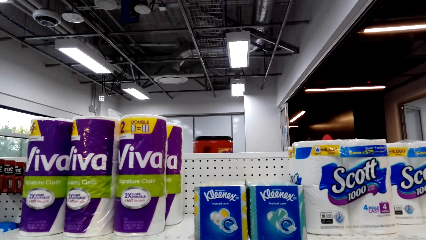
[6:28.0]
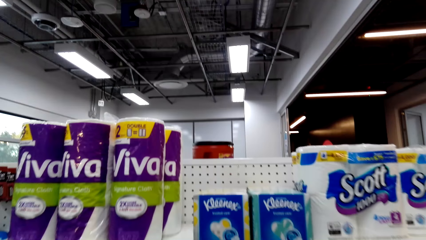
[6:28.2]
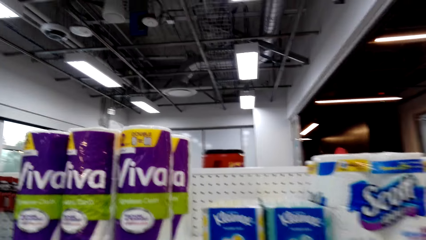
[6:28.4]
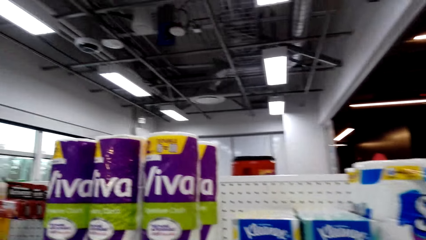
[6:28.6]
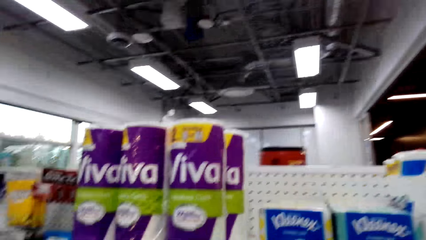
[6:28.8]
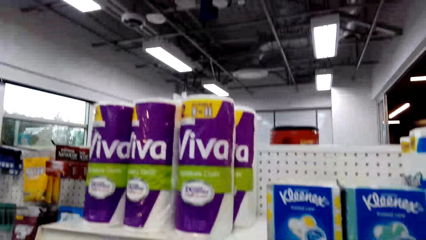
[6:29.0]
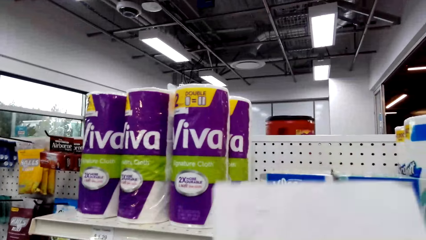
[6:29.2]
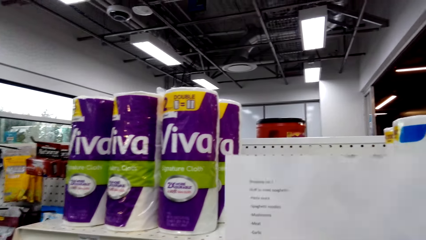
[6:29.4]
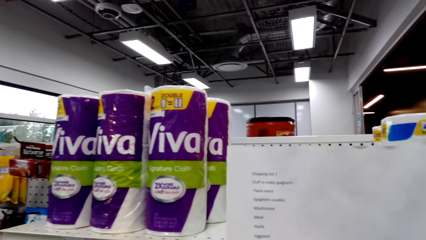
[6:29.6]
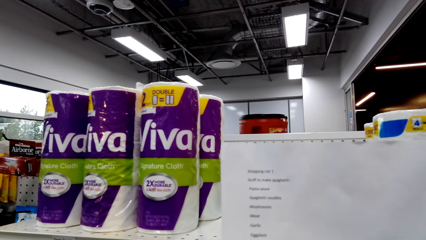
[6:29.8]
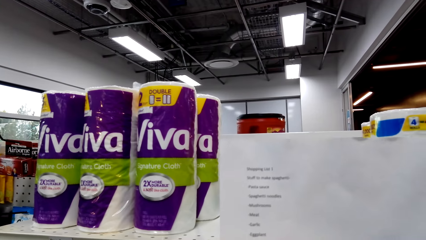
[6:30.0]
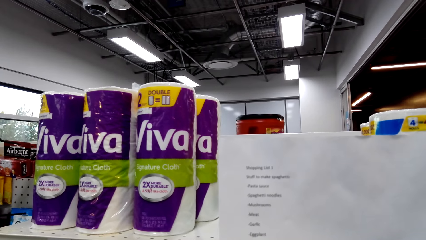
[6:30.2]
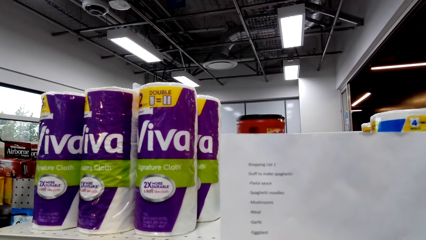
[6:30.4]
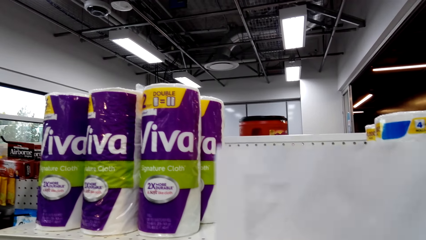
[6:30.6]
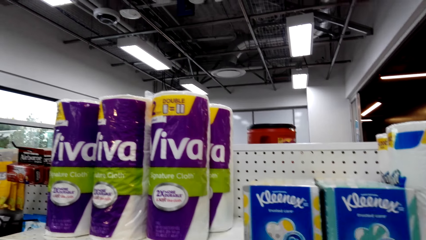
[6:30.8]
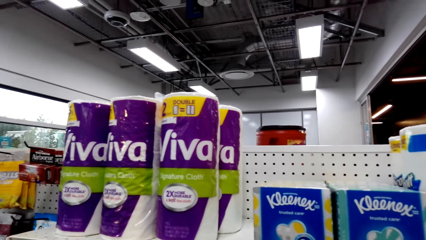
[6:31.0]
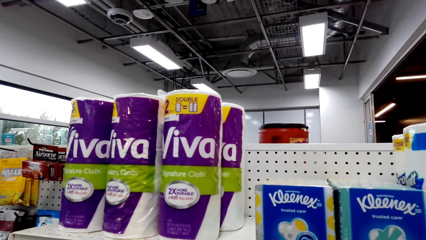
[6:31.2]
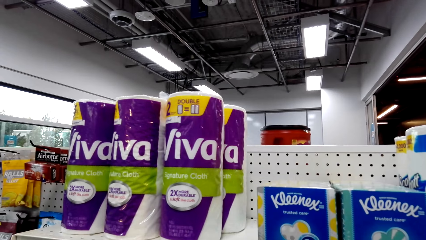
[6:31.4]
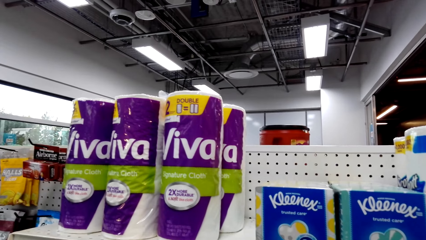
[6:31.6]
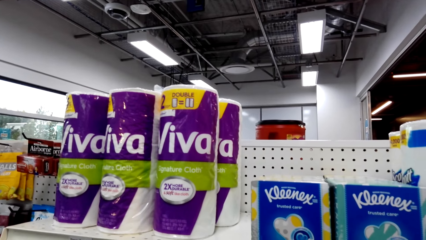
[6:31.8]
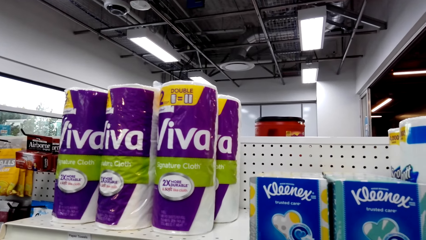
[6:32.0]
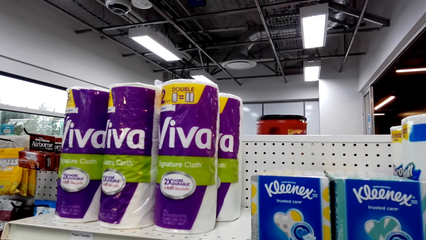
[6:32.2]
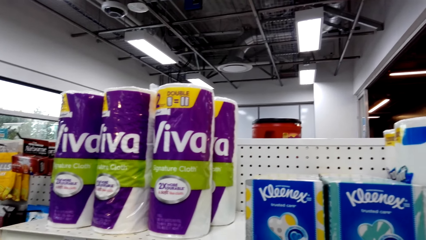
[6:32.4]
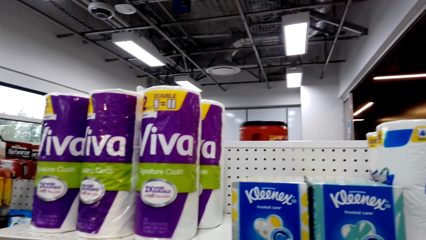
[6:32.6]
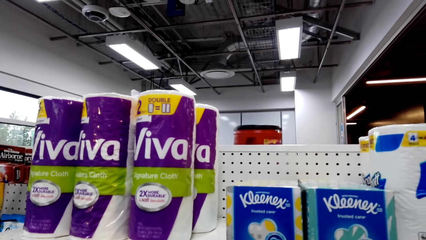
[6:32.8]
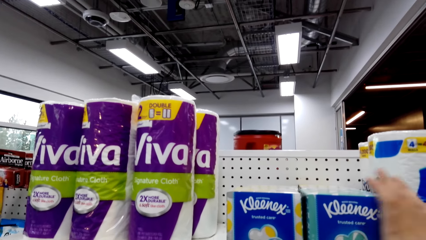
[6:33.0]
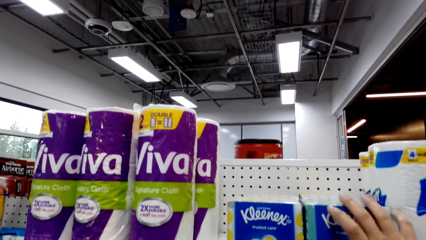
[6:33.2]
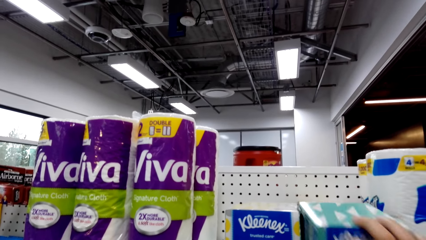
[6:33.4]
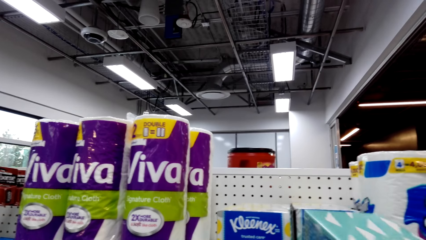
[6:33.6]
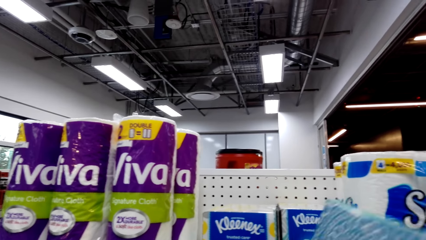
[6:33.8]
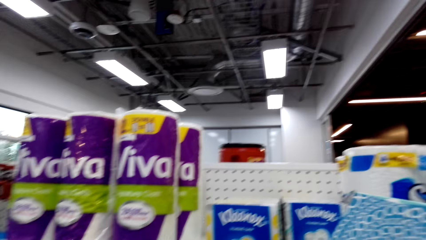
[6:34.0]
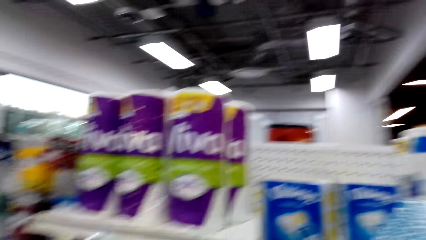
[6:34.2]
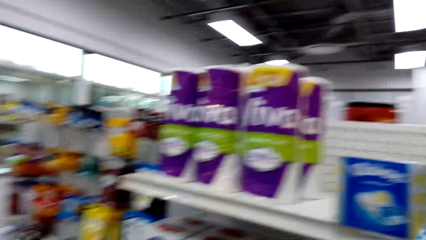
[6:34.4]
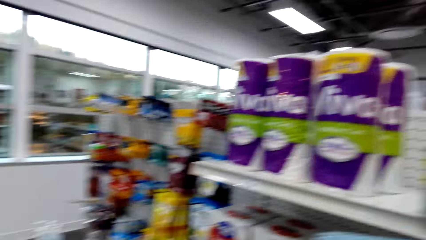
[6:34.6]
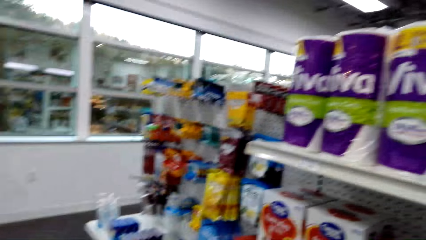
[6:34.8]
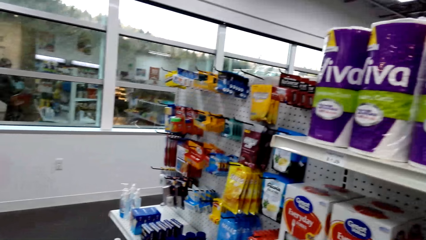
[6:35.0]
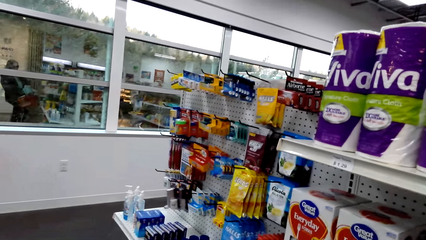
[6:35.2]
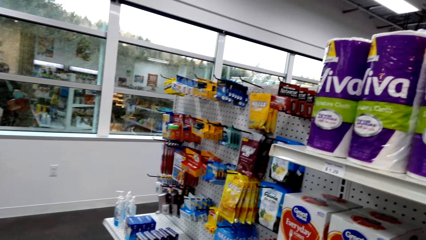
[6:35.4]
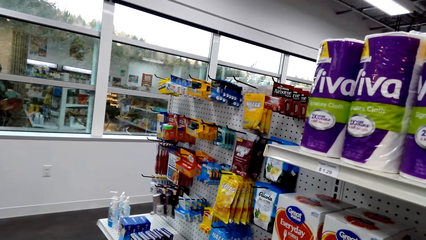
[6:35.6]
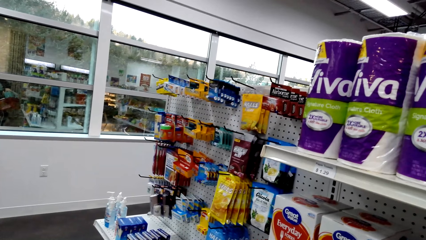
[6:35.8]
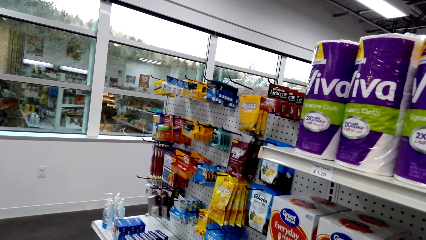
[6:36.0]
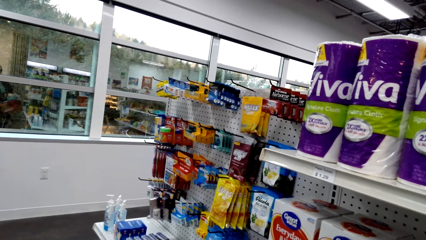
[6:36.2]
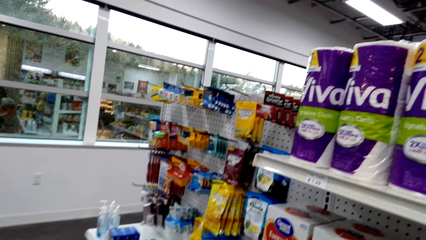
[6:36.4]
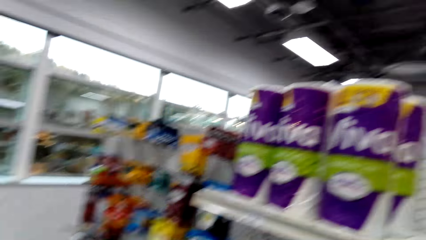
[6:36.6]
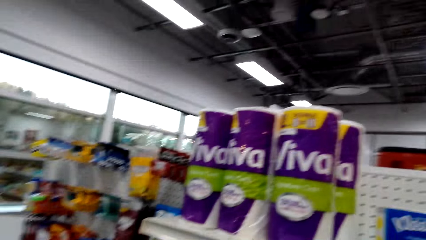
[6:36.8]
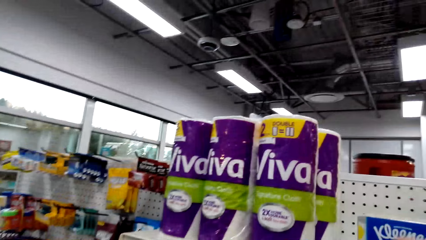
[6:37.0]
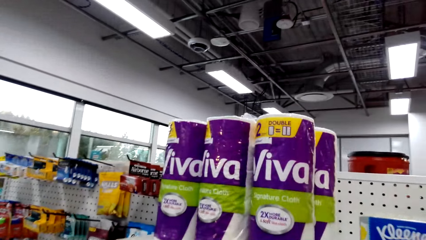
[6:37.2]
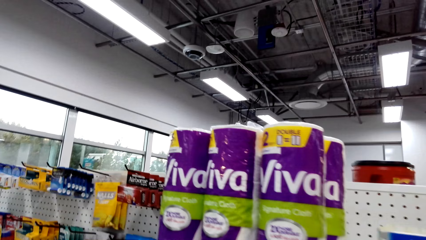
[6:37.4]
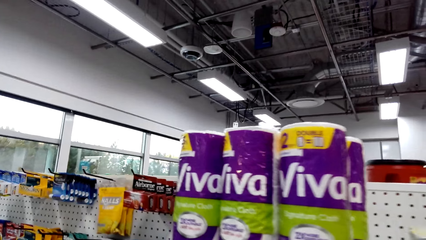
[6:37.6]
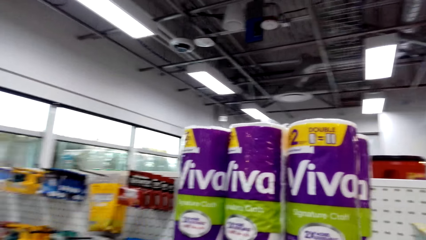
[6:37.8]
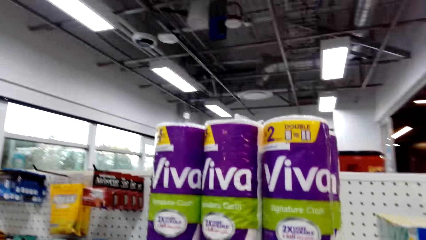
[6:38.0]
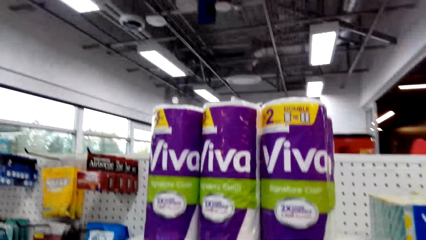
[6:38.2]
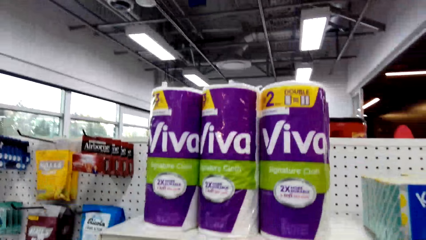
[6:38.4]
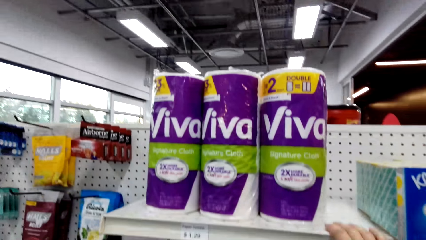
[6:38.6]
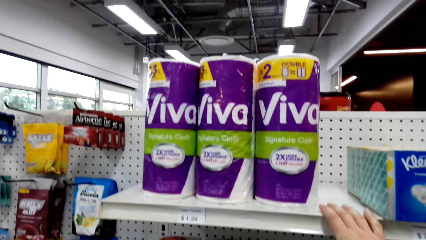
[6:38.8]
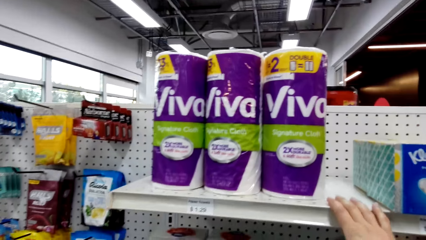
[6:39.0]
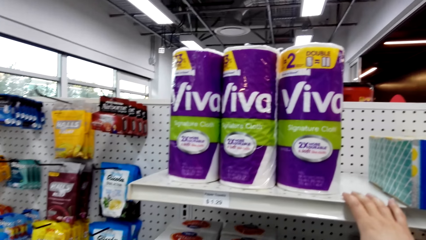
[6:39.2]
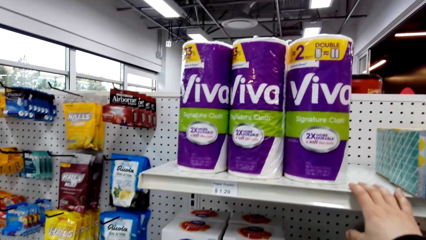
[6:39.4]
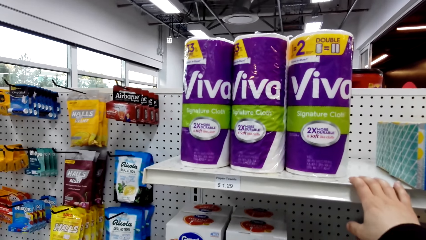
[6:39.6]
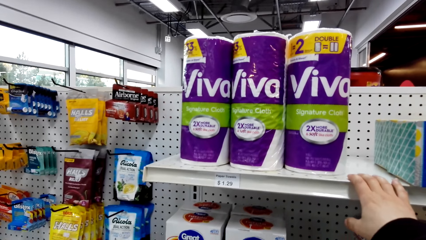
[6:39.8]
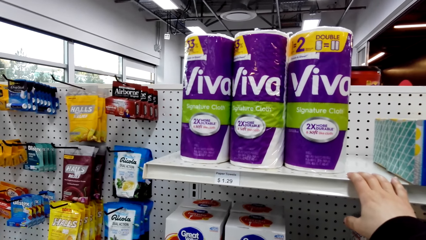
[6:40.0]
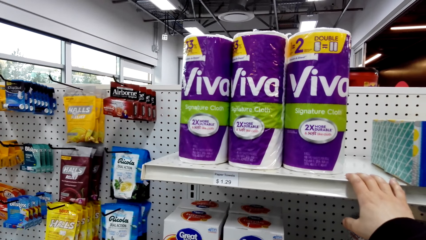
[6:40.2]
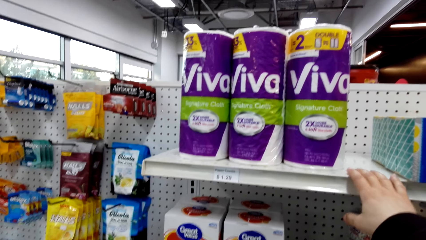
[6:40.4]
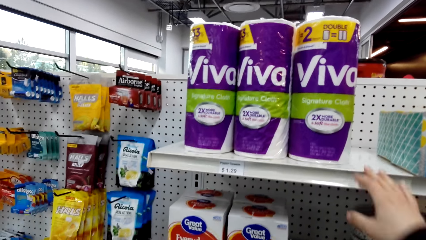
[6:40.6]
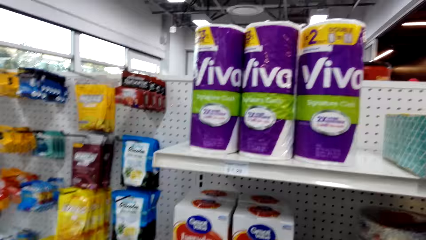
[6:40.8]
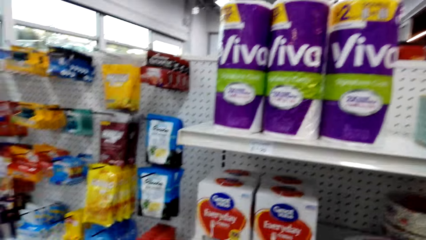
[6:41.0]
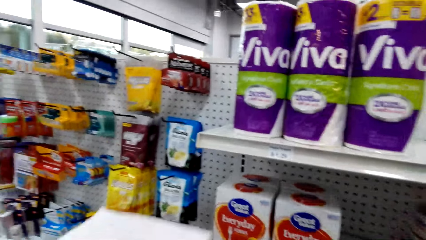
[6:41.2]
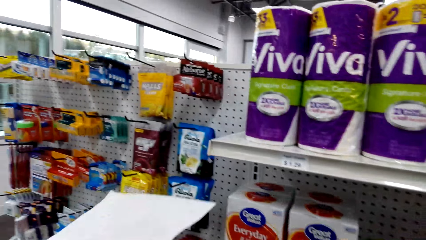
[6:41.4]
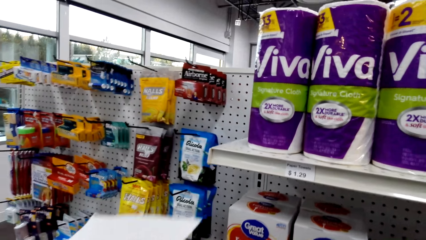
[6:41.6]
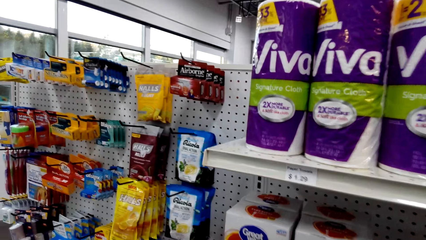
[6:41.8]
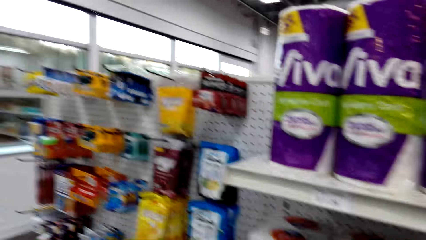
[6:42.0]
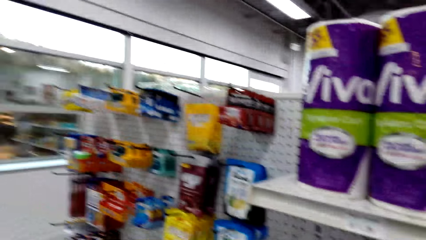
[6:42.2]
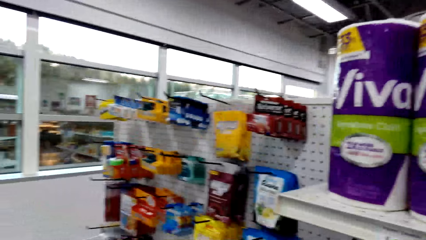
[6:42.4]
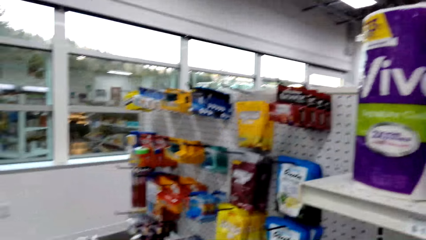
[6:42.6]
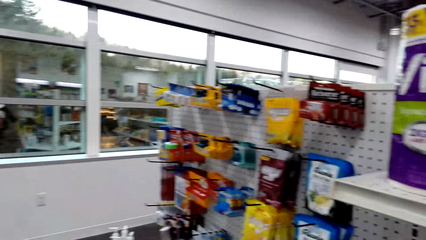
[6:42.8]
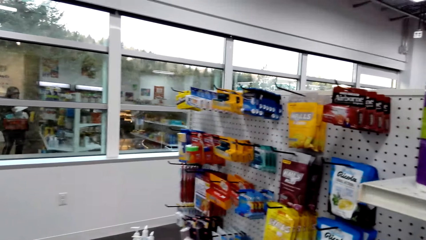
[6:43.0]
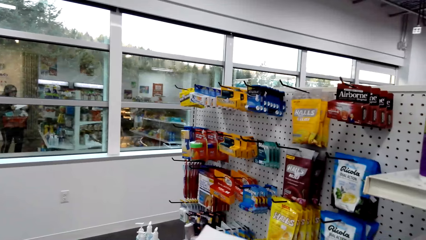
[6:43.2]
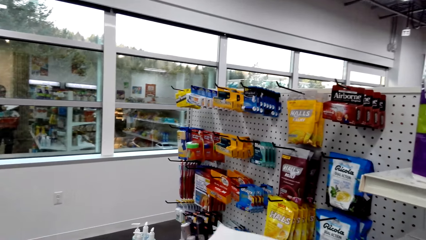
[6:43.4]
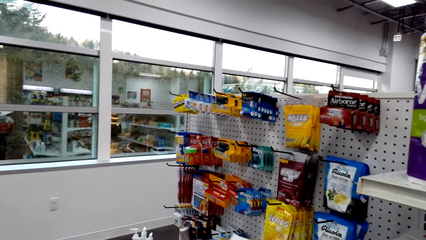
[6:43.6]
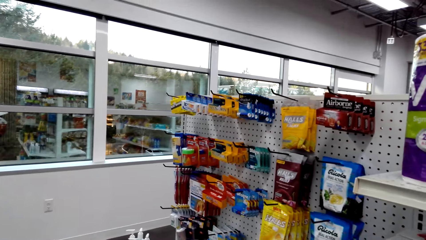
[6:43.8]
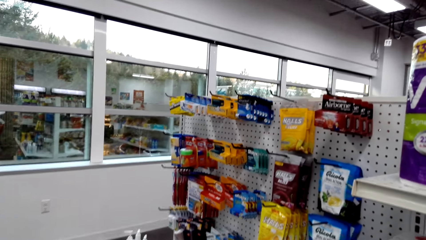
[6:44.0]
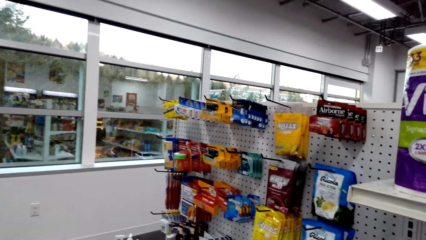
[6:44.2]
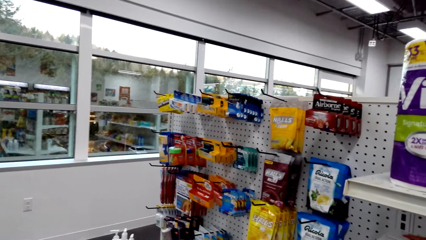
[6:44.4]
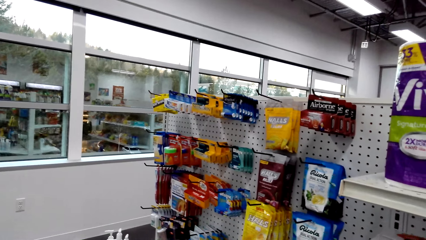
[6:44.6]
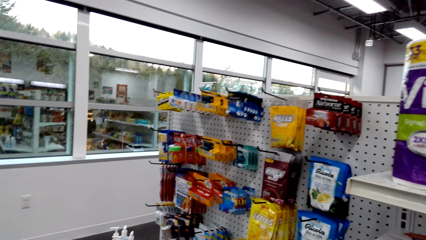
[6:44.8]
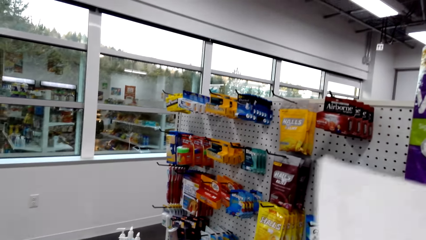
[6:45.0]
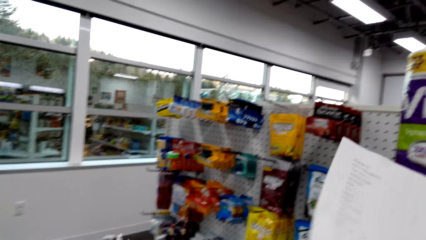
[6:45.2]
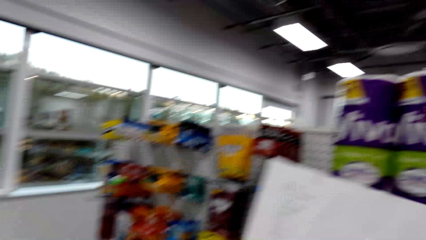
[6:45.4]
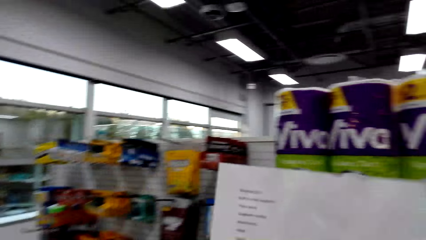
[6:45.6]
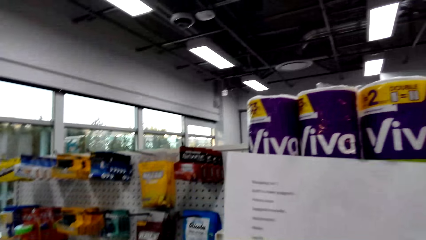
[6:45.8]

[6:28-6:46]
The camera wearer reads the shopping list. They look at the items on the shelf. They pick a pack of serviettes from the shelf. They drop the pack of serviettes in the shopping basket. They touch the shelf. They lean on the shelf. They look at the piece of paper.
